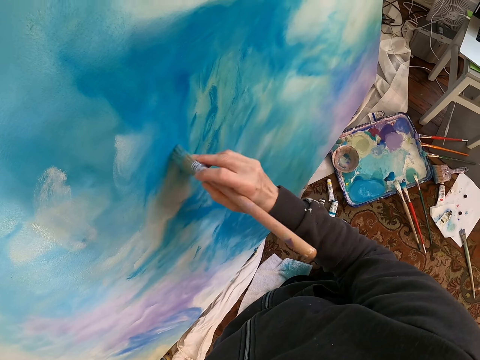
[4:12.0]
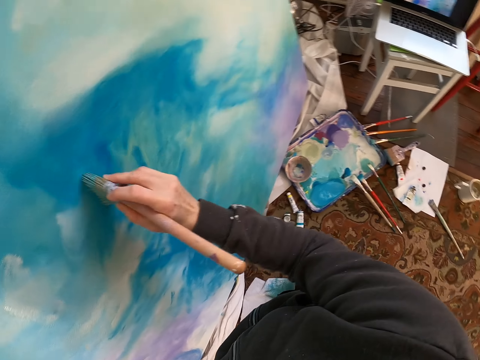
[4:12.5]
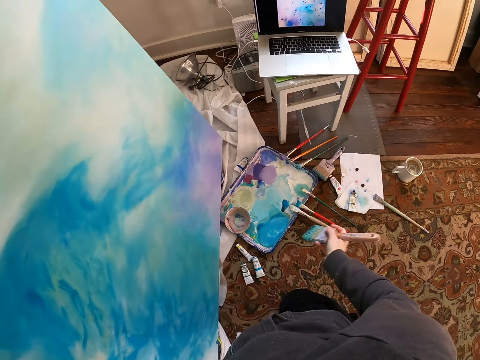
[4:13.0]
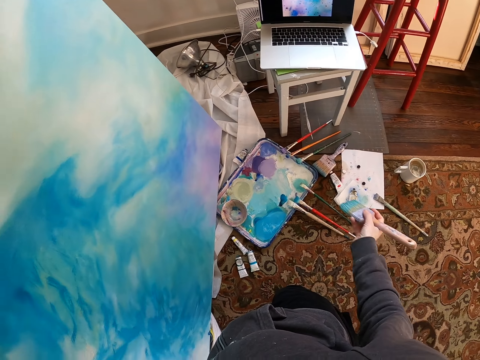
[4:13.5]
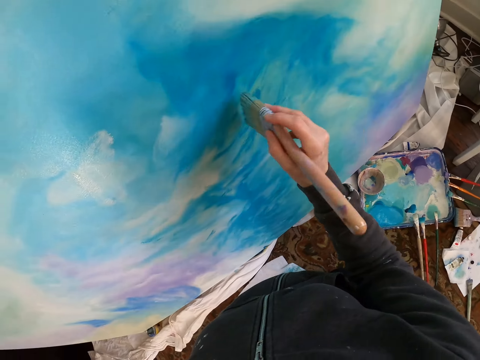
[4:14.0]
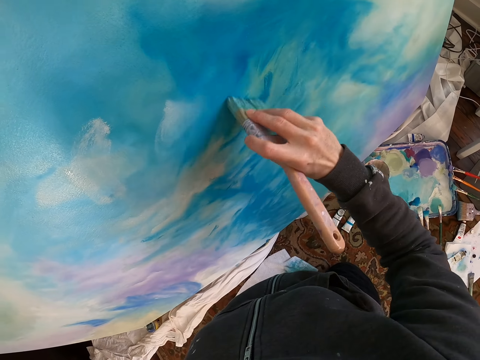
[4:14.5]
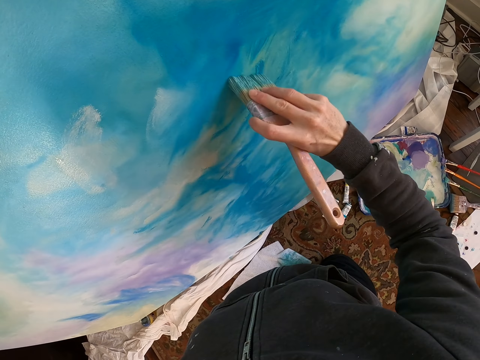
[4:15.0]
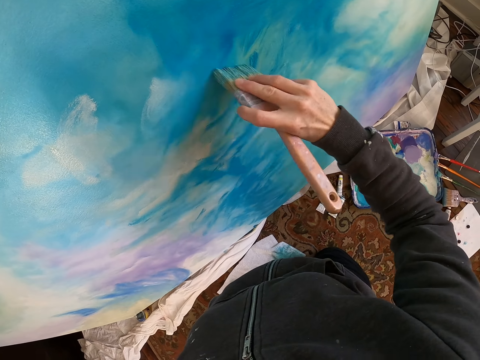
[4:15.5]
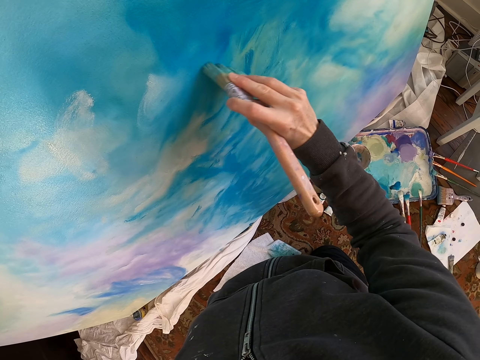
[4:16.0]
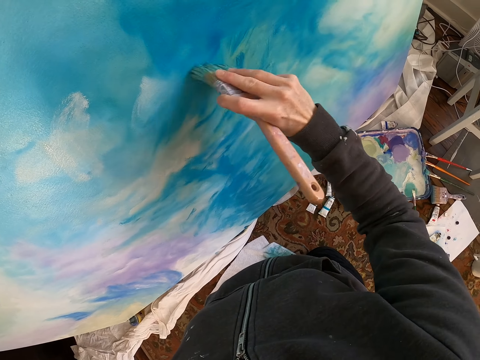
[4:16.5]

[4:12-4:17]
The camera wearer stares at a laptop. They lift a brush. They paint a painting.

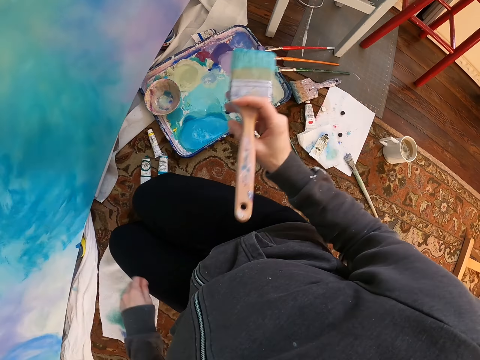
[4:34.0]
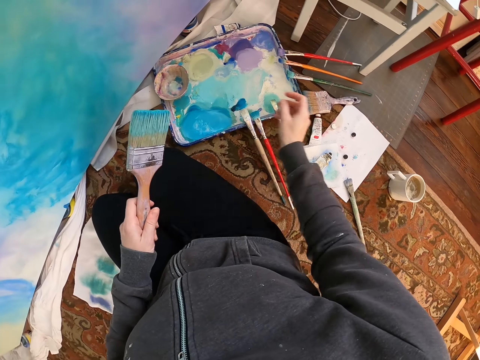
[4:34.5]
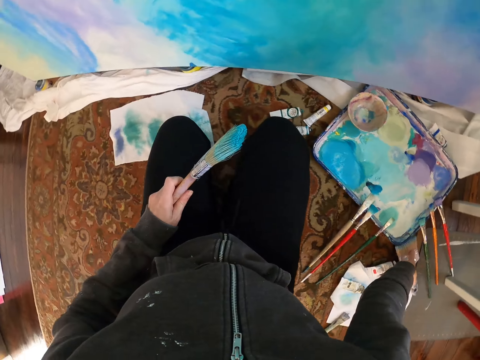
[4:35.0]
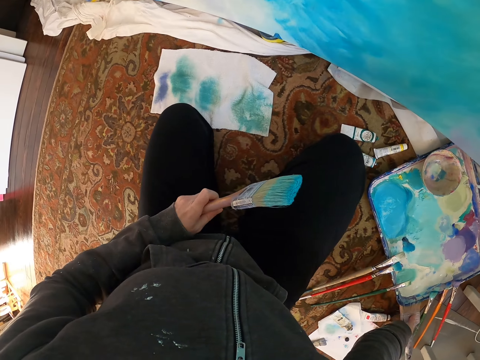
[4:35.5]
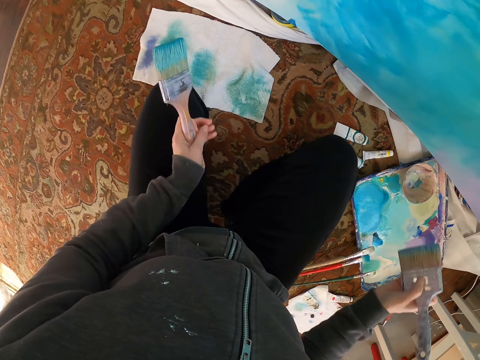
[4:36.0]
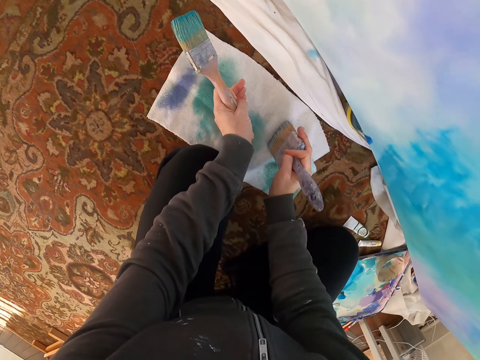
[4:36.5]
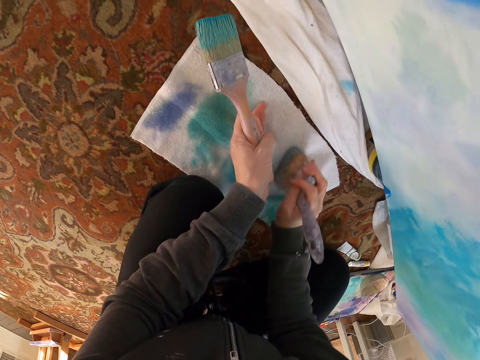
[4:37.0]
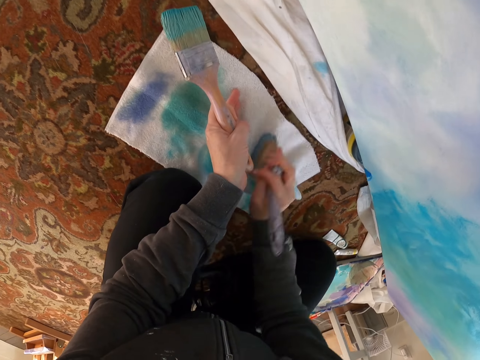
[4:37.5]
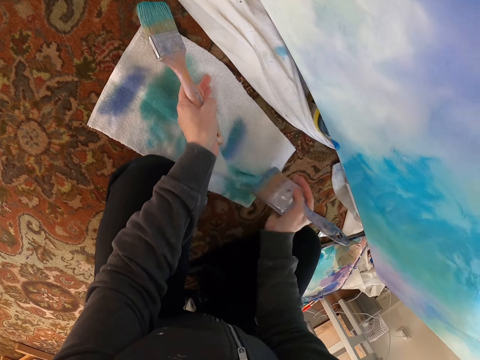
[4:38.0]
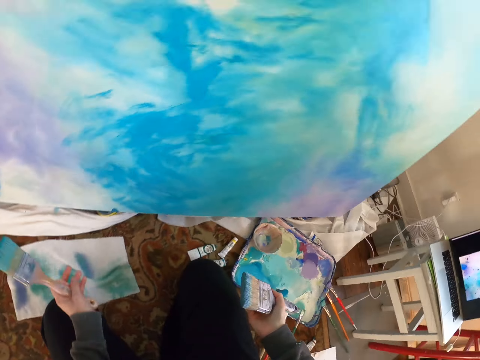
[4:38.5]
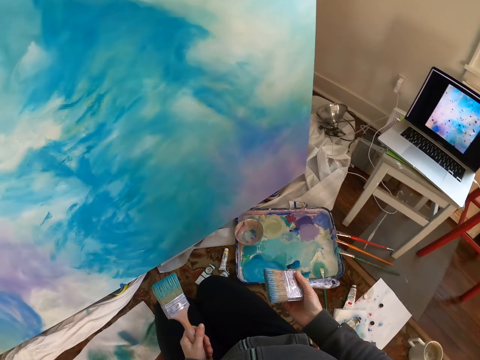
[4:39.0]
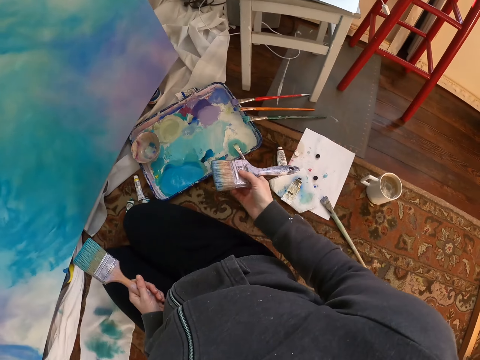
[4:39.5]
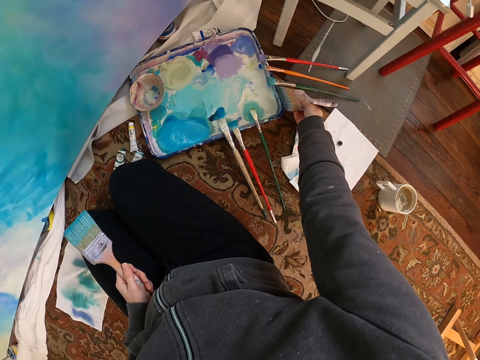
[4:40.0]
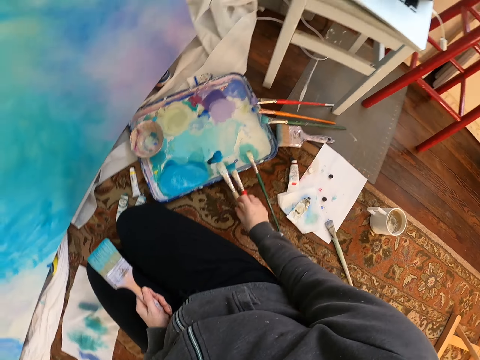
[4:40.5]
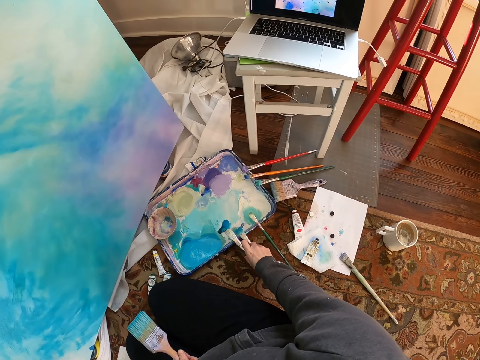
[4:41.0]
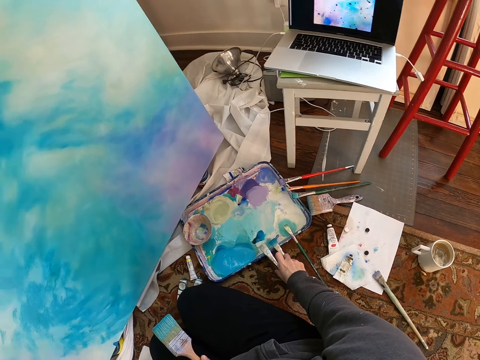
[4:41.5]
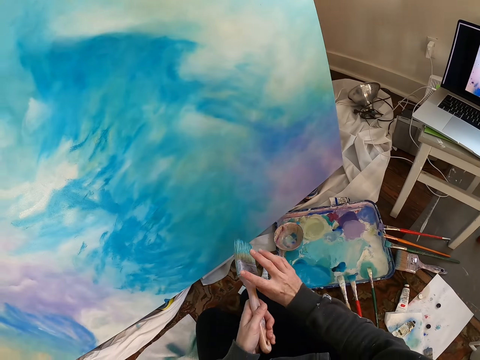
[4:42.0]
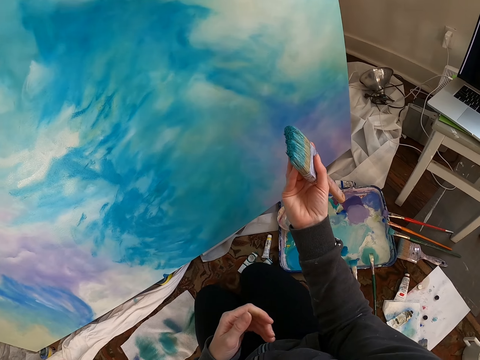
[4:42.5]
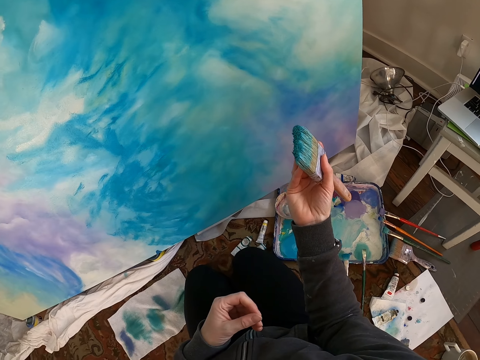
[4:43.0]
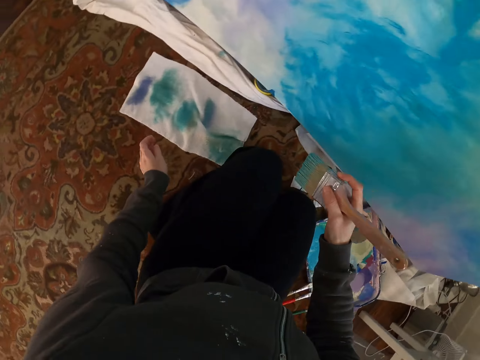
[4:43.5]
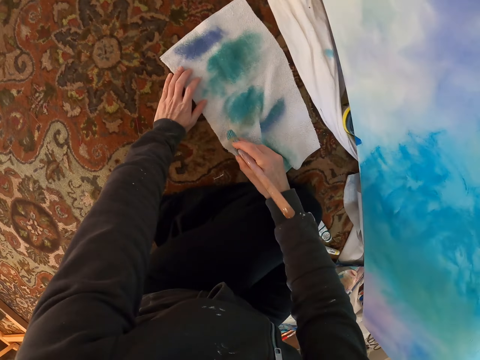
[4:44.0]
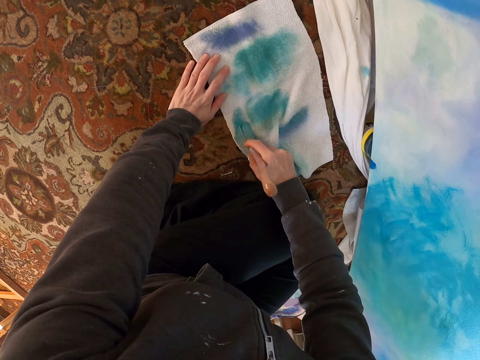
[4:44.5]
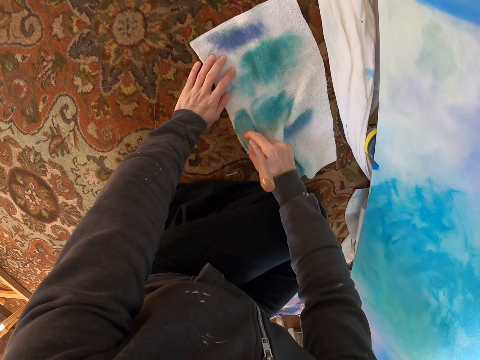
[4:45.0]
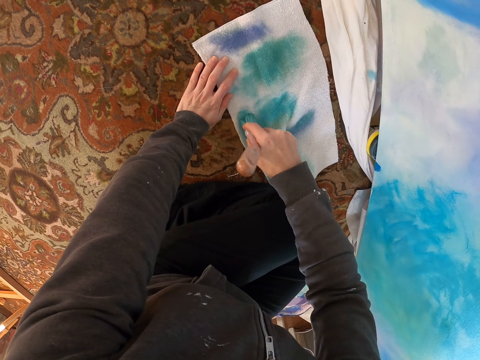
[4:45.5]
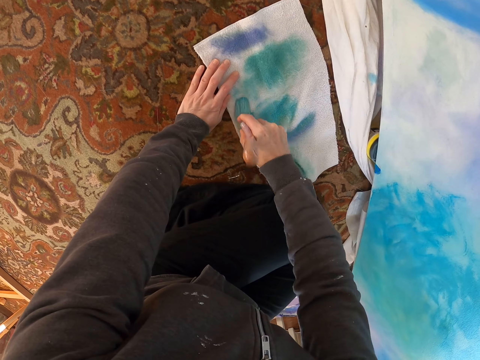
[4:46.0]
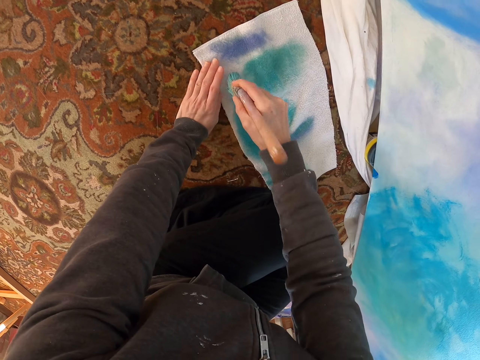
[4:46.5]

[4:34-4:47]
The camera wearer holds a paintbrush on the left hand. They switch the brush to the left hand. They pick up the paintbrush. They squeeze the brush in paper. They put the brush down. They stare at a laptop. They look around. They hold the paintbrush with the right hand. They remove paint from the paintbrush. They squeeze the brush in the paper.

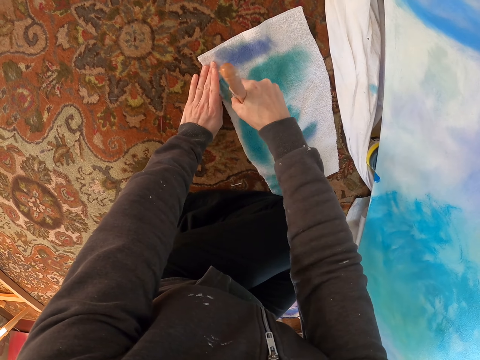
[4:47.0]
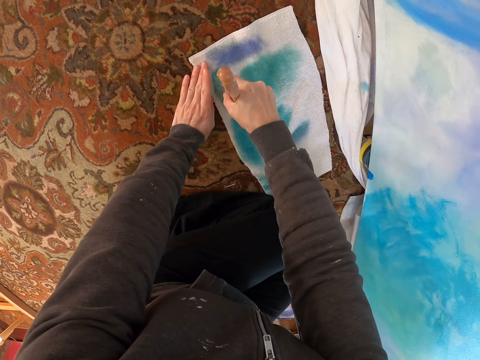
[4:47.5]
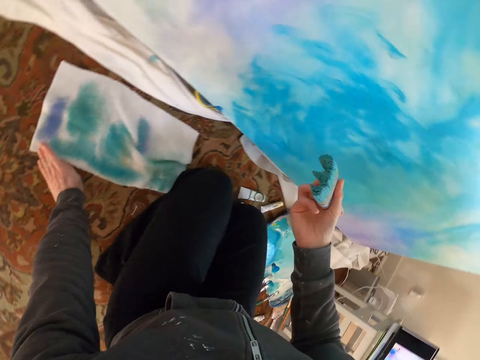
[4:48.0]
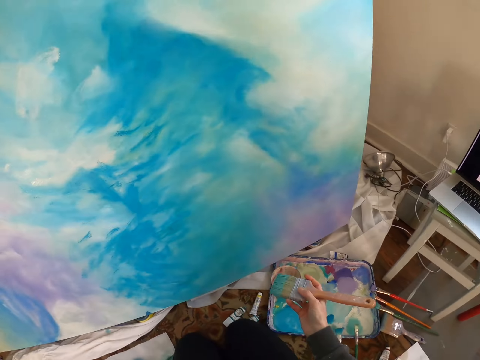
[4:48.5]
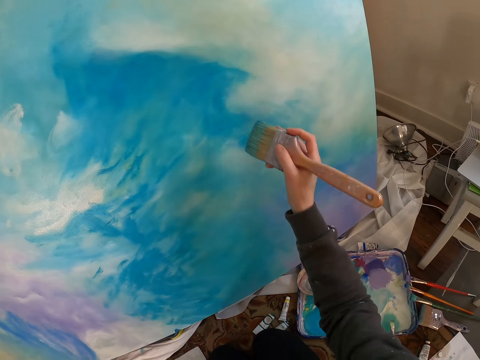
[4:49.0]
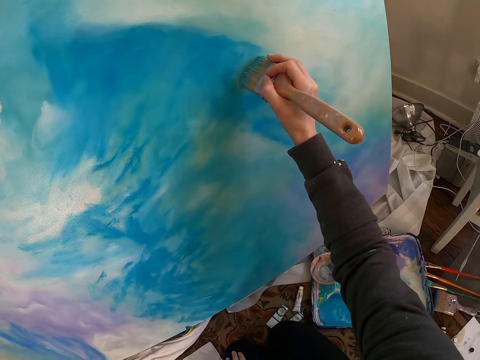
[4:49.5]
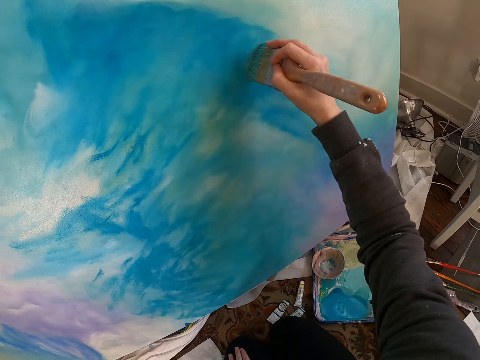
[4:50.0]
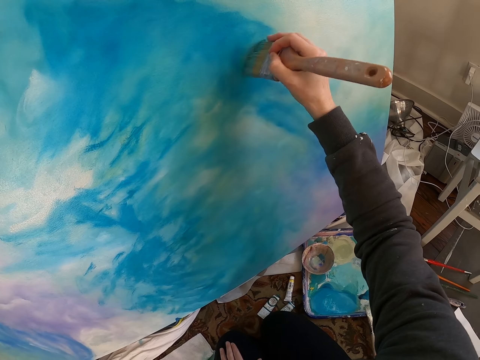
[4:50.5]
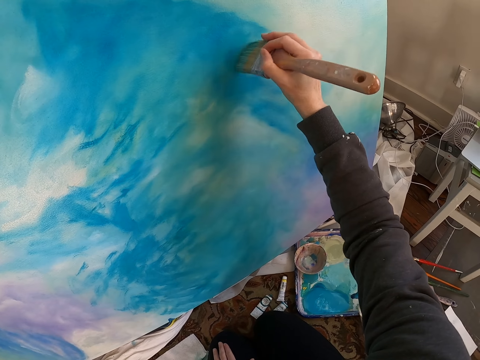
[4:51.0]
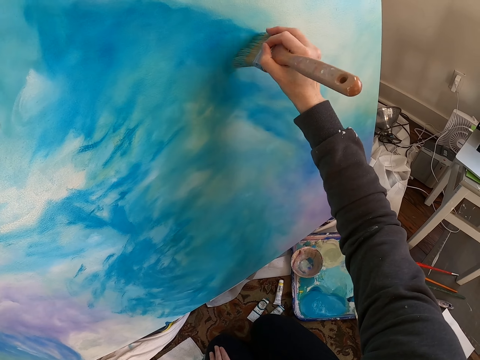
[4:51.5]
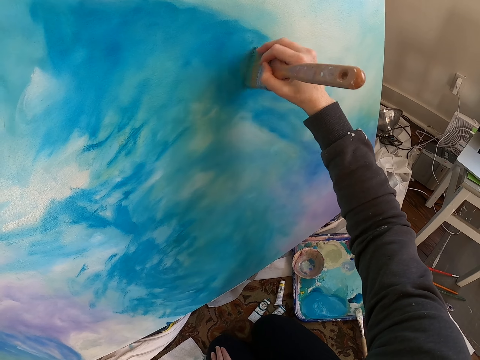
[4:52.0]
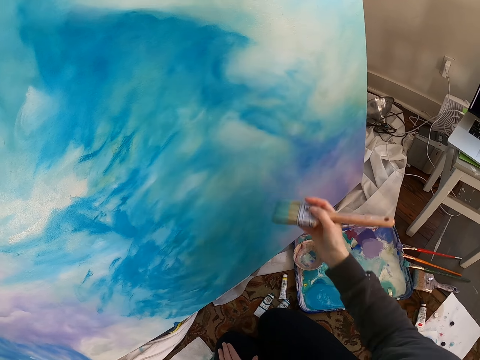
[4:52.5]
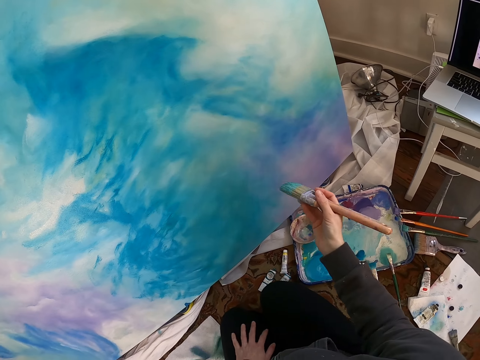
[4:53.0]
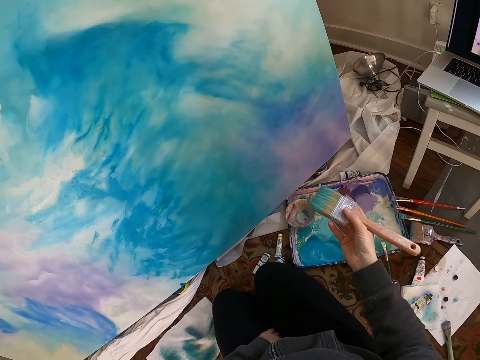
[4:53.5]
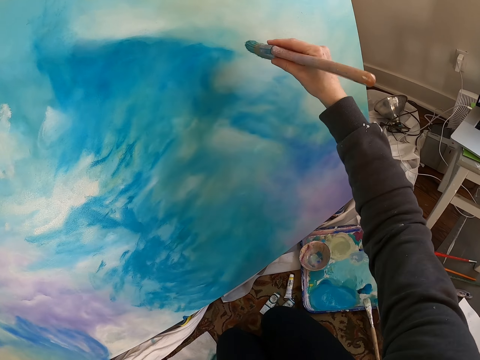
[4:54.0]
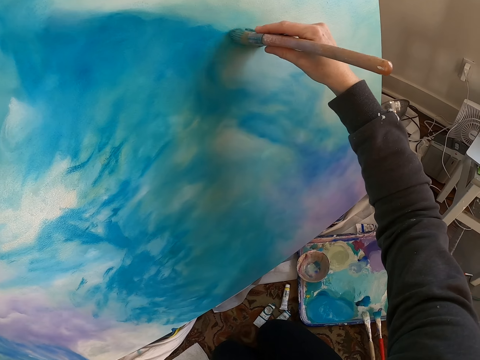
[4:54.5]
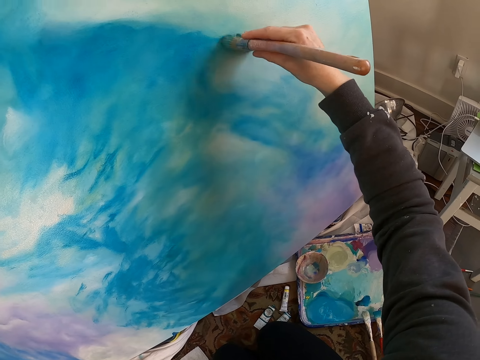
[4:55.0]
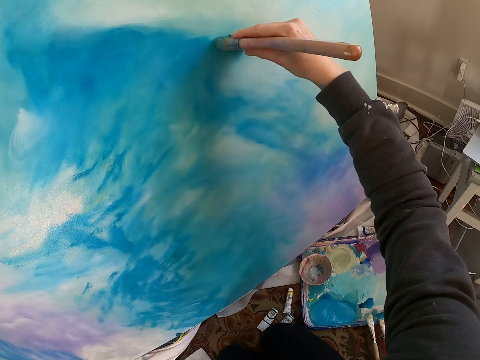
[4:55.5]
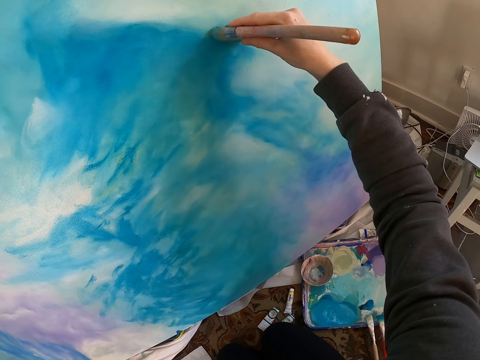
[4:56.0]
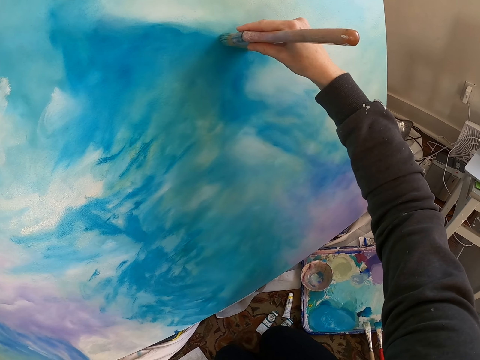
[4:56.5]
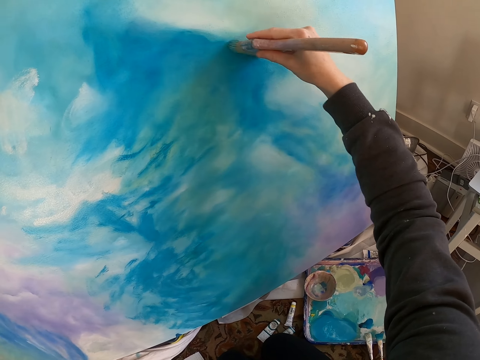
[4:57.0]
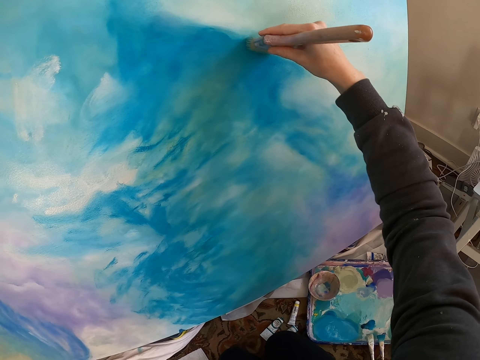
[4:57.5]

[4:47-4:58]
The camera wearer lifts the brush. They paint the painting with the brush. They remove the brush from the painting. They paint the painting with the brush.
